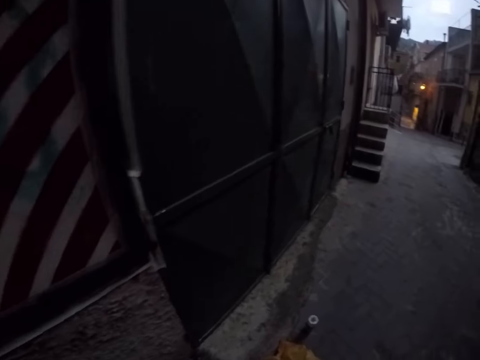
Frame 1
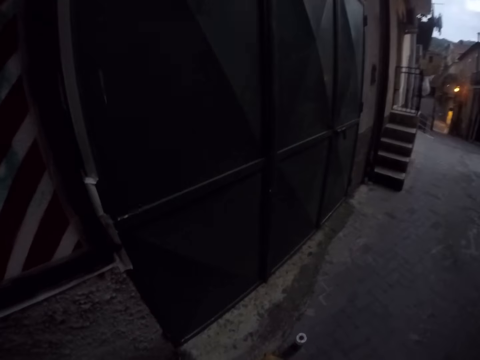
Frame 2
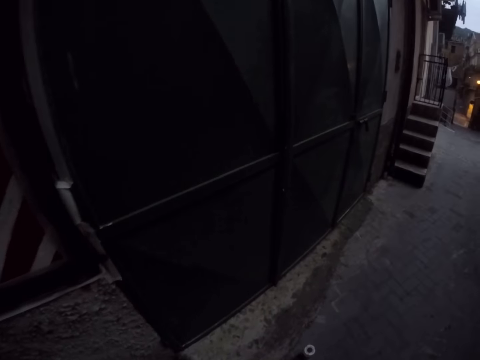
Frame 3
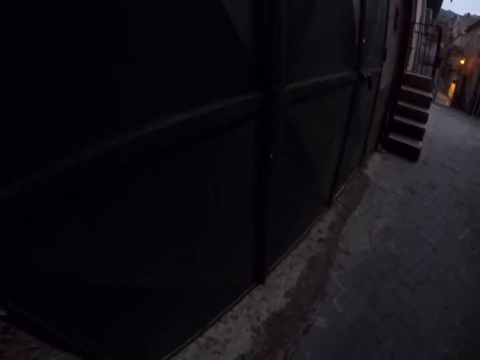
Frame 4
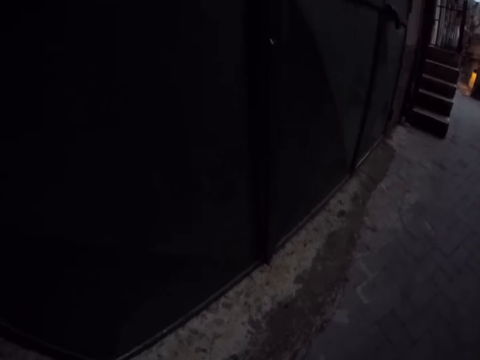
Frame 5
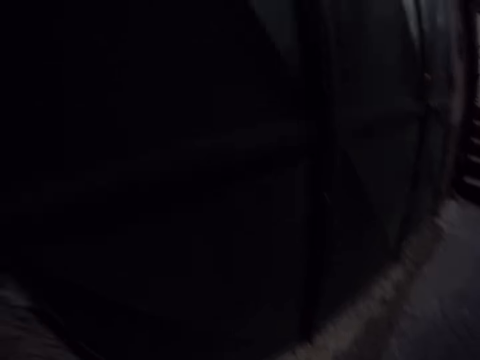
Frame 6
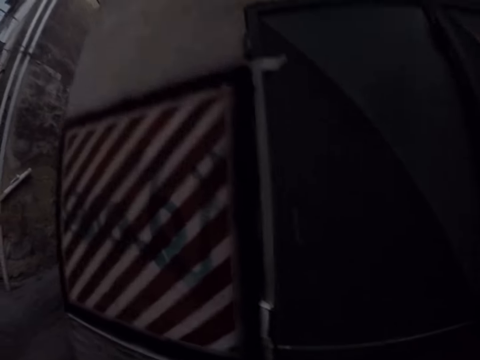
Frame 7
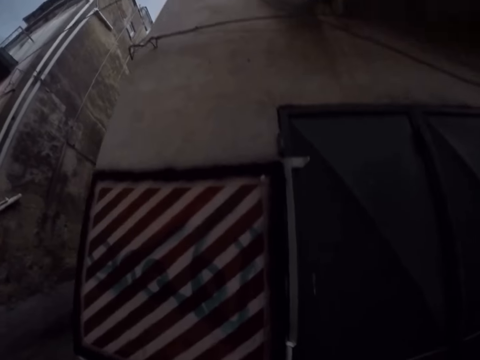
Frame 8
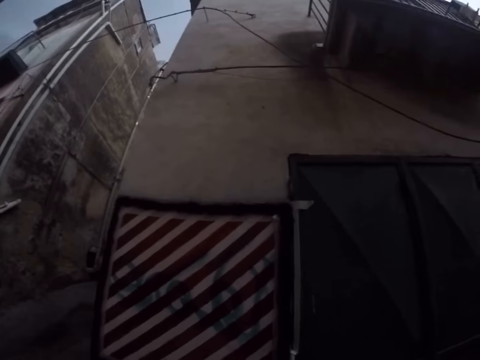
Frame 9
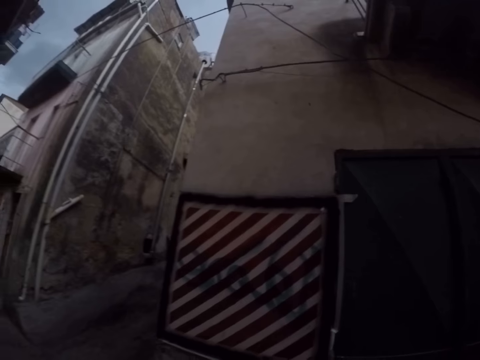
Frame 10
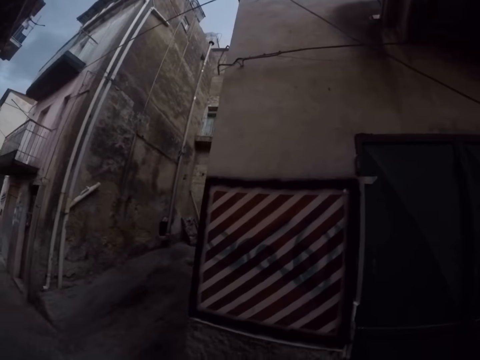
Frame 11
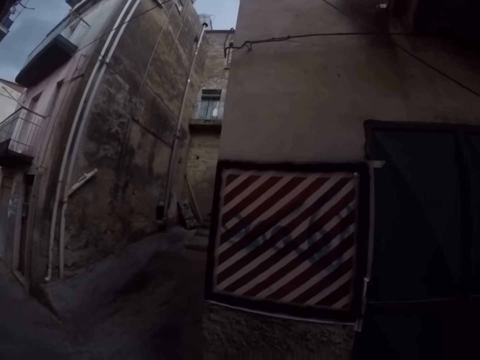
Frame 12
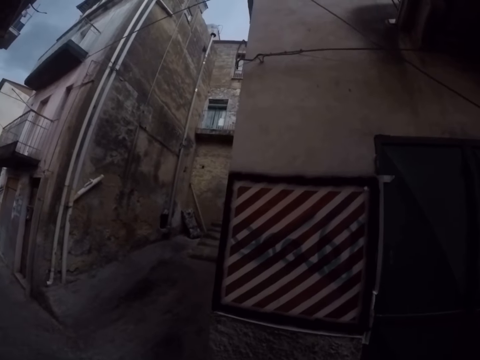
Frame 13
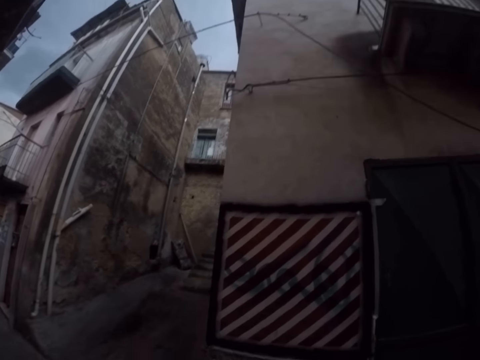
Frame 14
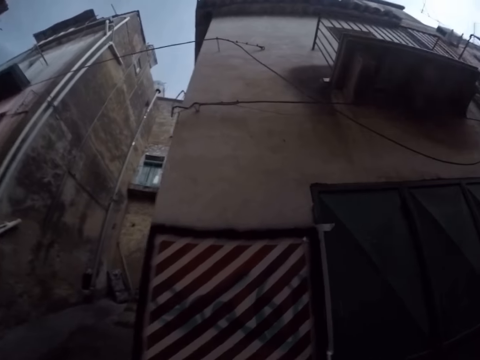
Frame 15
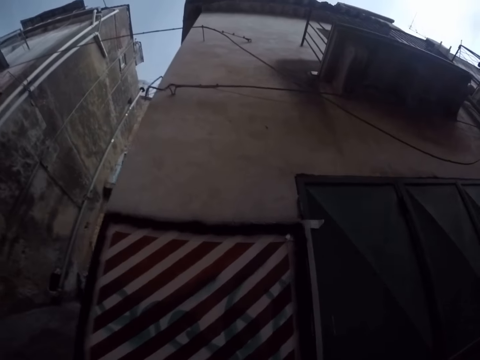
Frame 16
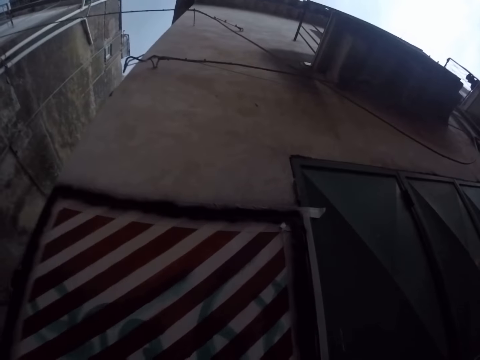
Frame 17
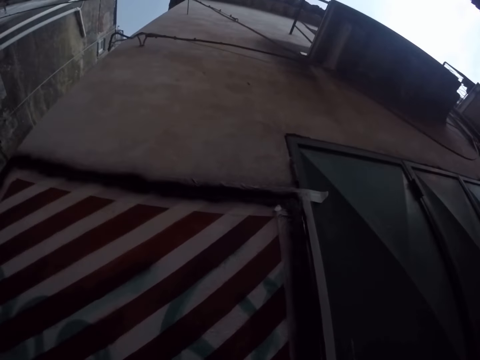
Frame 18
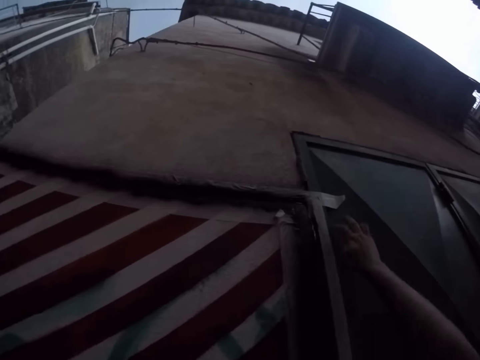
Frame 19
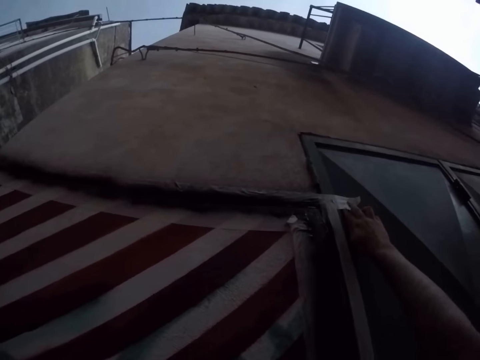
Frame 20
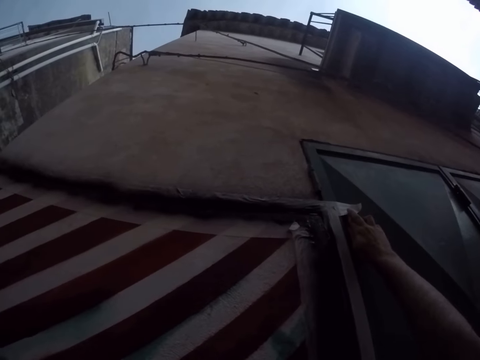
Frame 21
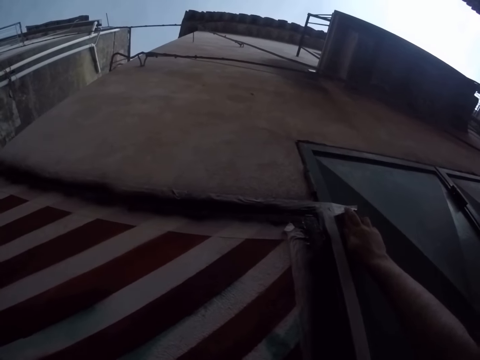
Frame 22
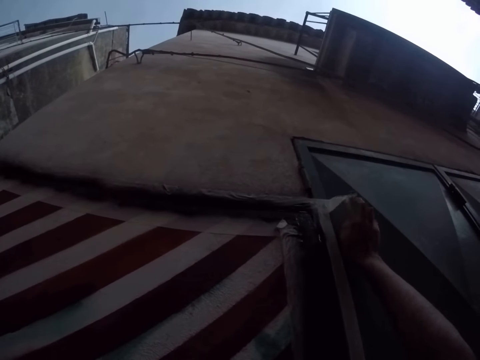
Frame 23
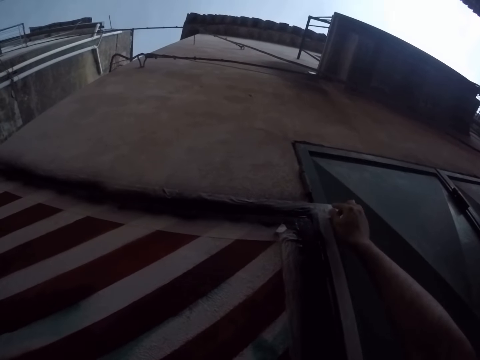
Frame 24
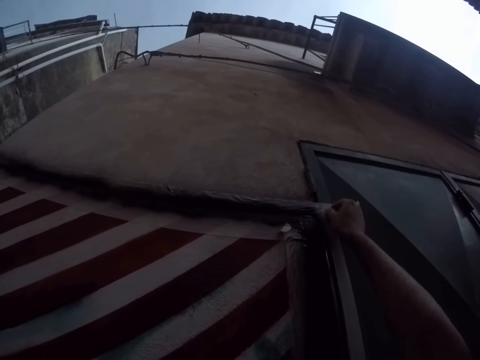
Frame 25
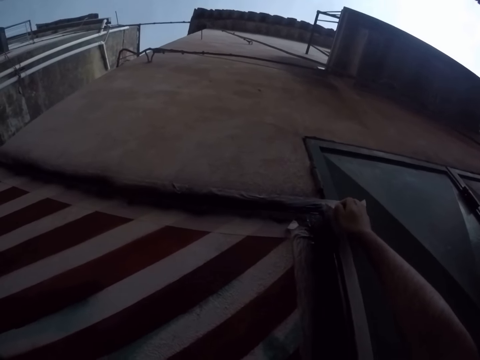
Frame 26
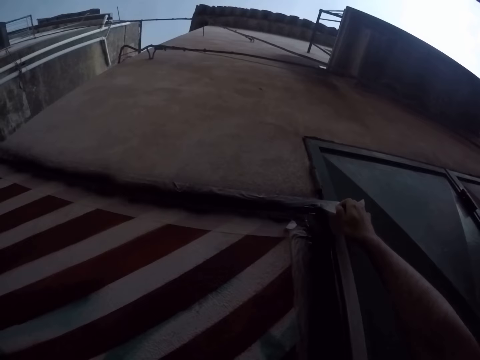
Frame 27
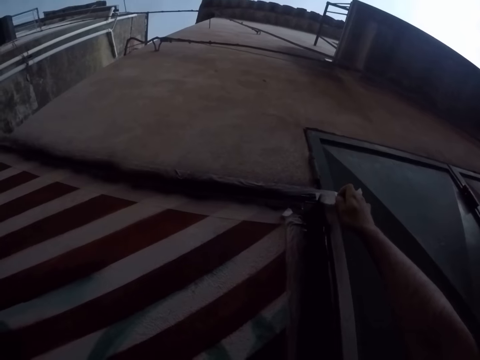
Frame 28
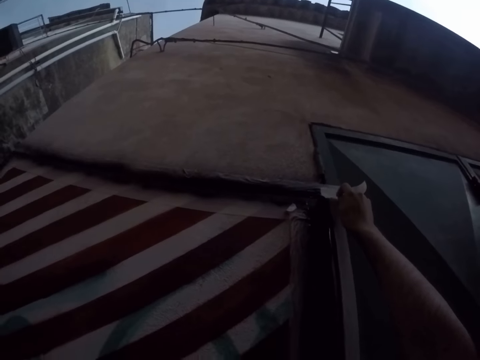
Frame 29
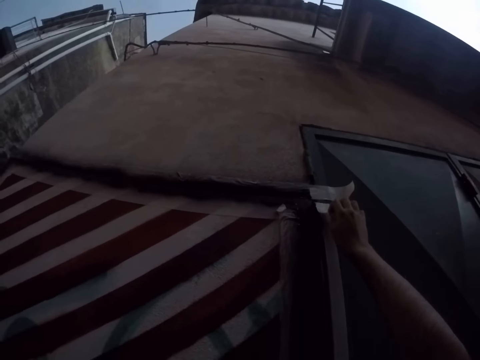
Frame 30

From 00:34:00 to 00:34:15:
The camera wearer peels out a piece of masking tape on the wall with his right hand.

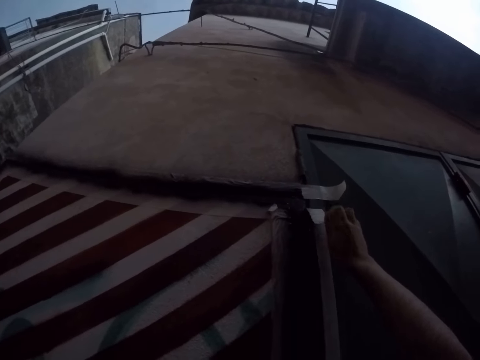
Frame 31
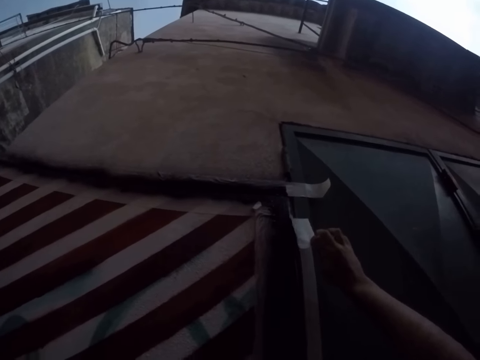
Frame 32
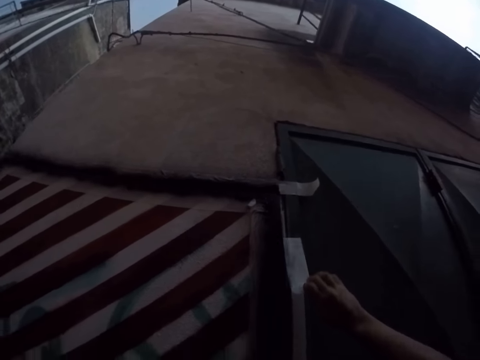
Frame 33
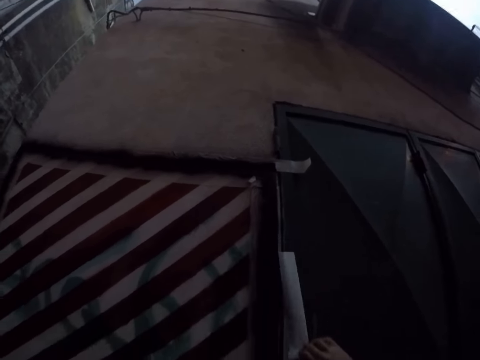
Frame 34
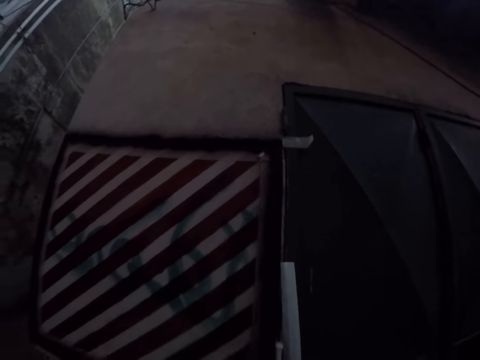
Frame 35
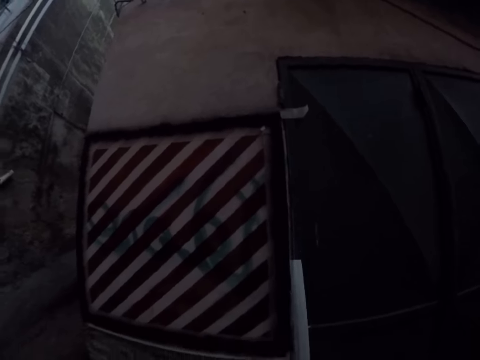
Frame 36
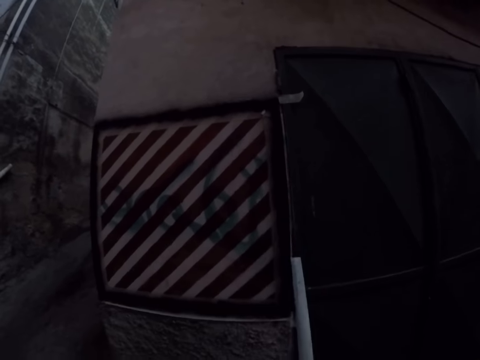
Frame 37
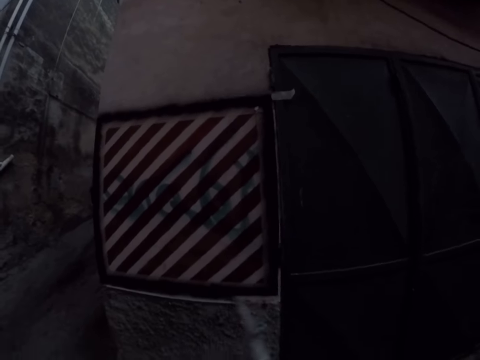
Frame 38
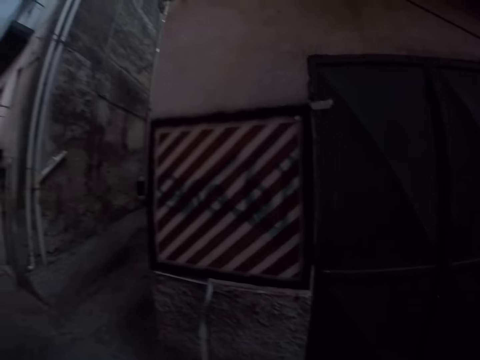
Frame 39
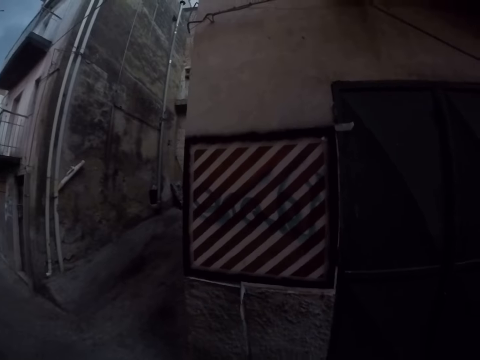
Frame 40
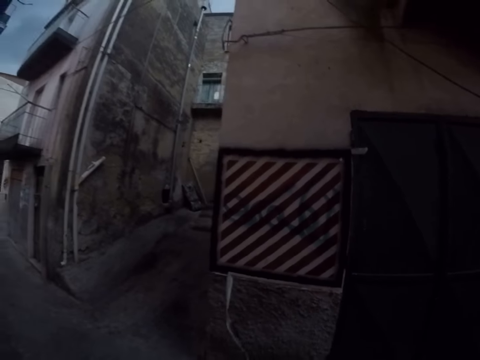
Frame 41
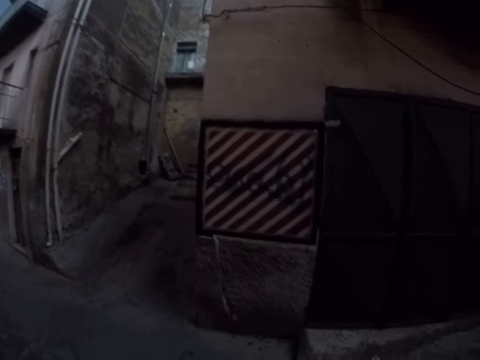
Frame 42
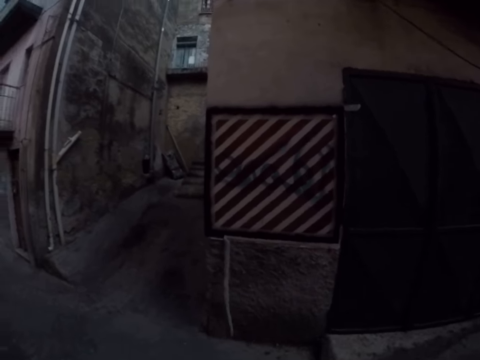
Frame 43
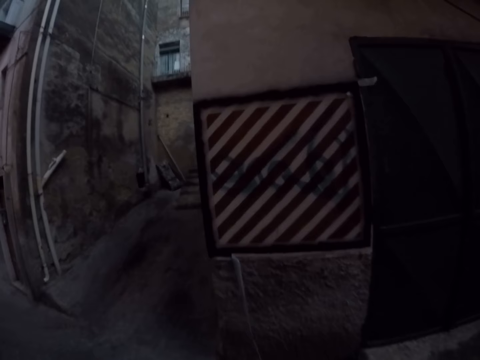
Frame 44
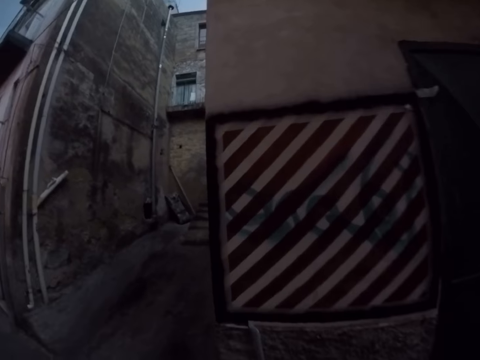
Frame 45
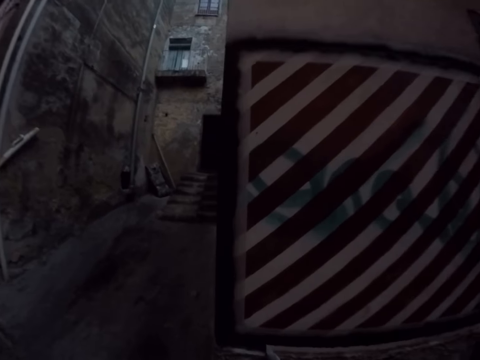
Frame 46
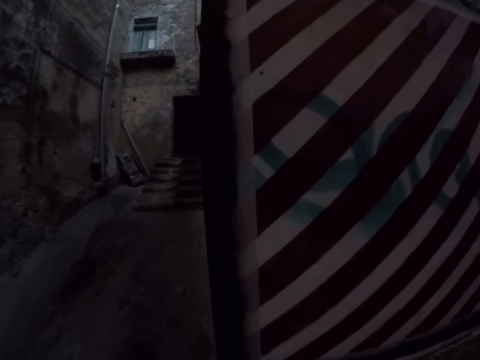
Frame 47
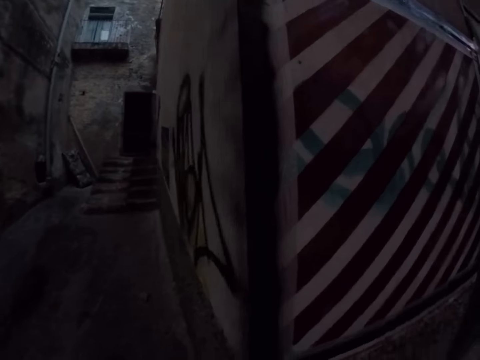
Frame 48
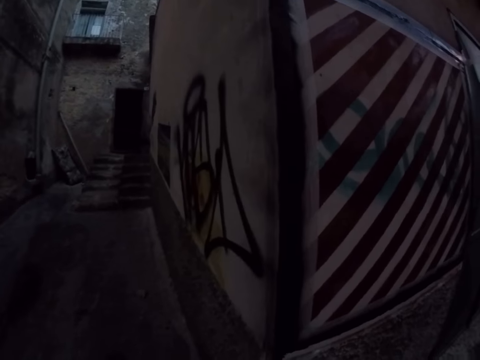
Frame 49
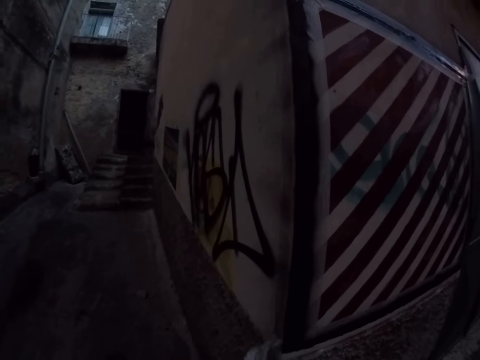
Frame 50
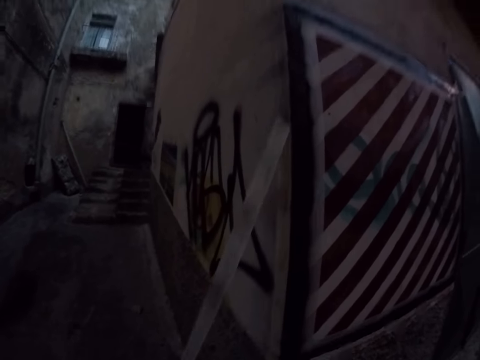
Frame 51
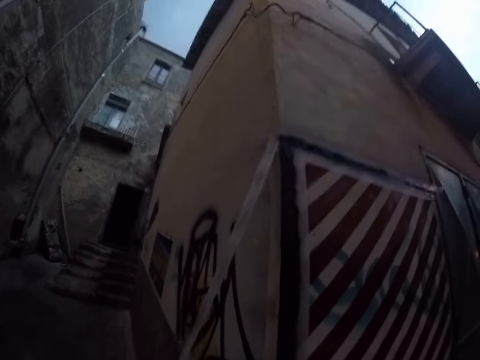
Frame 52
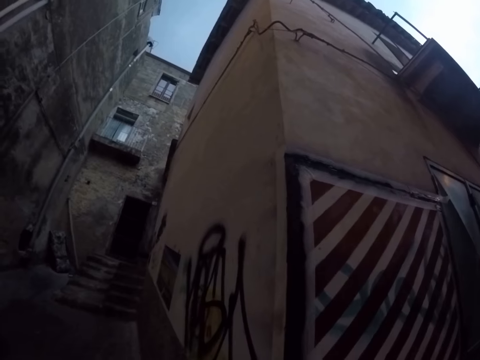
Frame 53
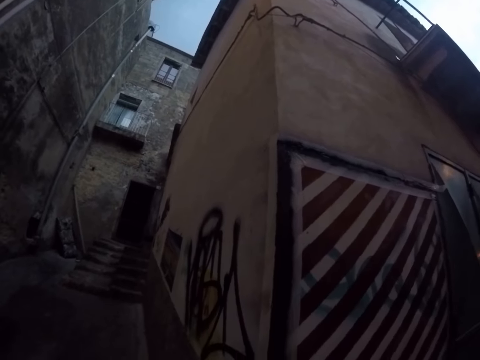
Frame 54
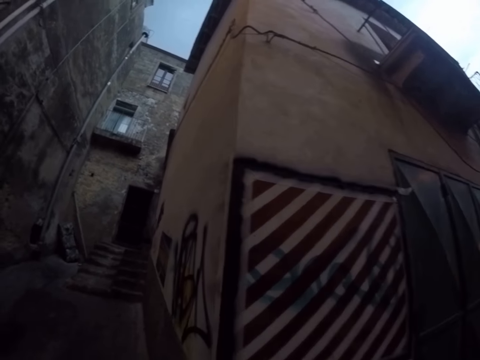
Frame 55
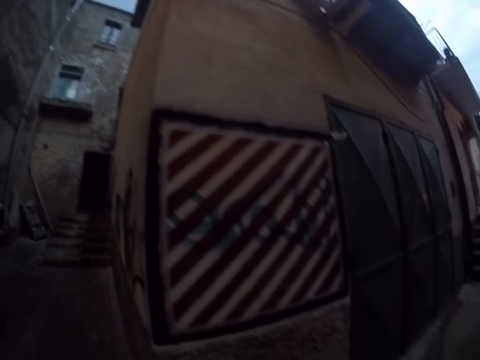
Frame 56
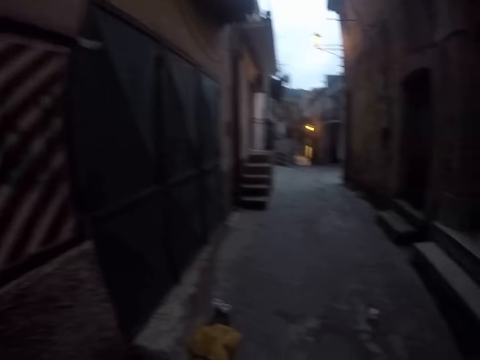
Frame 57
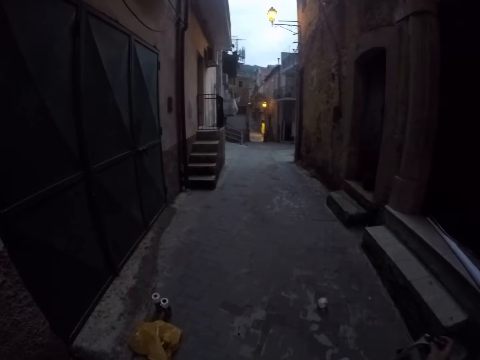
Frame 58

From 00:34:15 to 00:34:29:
The camera wearer peels out a piece of masking tape on the wall with his left hand. He looks around.
